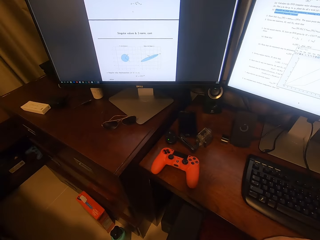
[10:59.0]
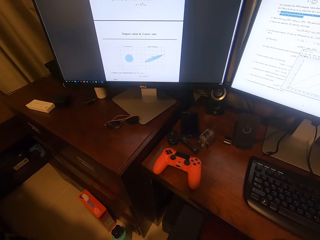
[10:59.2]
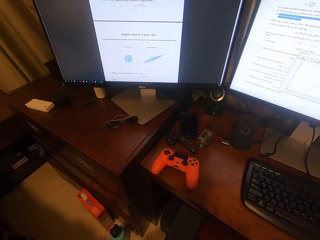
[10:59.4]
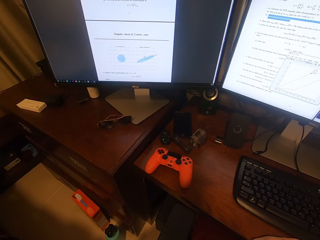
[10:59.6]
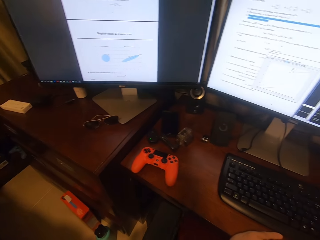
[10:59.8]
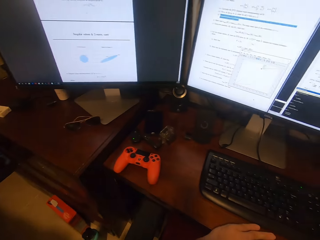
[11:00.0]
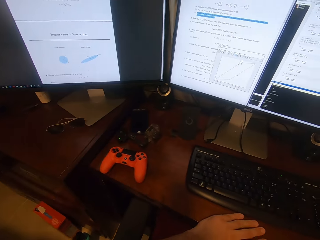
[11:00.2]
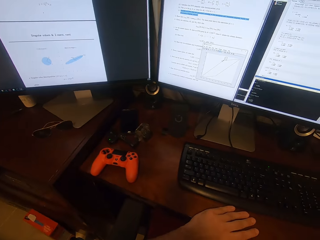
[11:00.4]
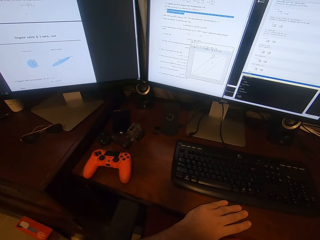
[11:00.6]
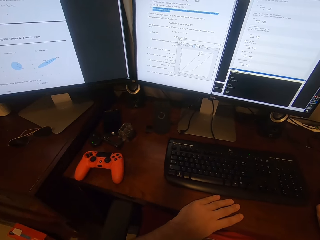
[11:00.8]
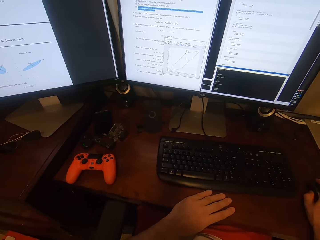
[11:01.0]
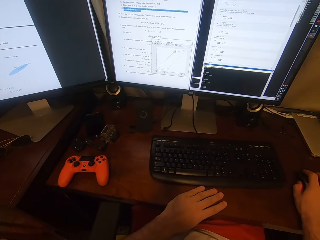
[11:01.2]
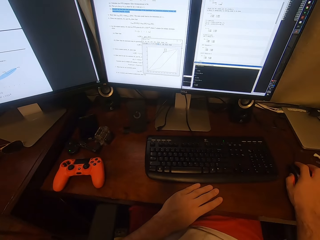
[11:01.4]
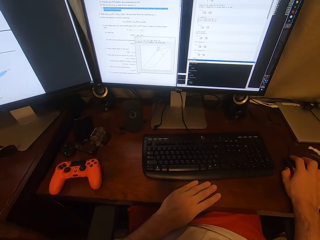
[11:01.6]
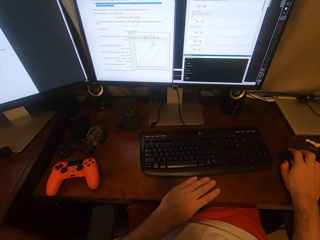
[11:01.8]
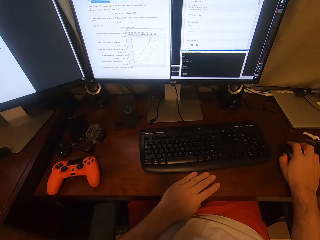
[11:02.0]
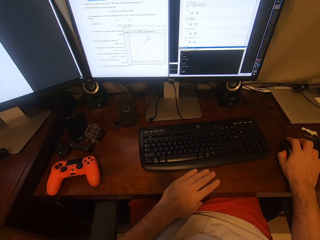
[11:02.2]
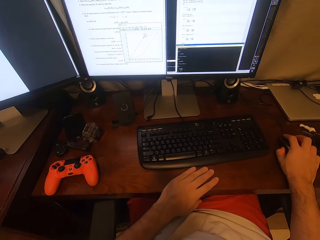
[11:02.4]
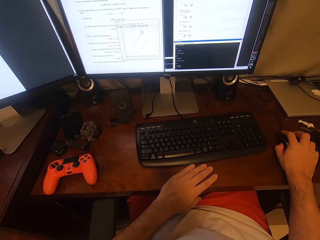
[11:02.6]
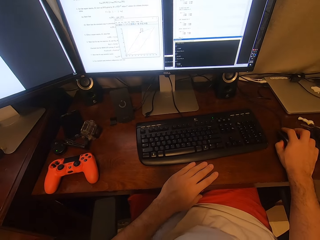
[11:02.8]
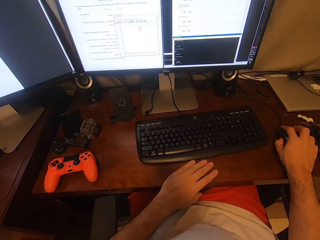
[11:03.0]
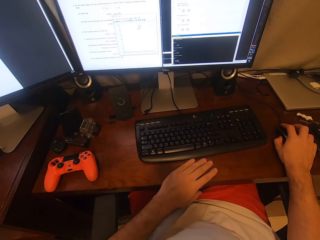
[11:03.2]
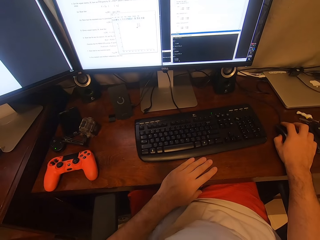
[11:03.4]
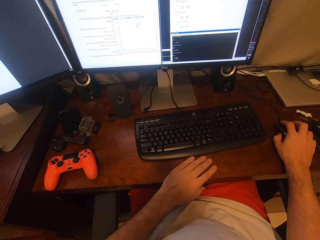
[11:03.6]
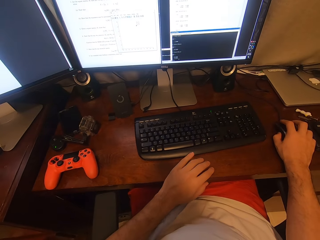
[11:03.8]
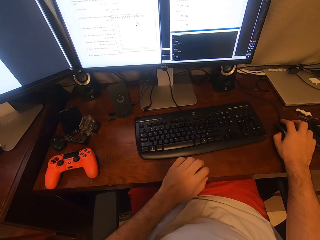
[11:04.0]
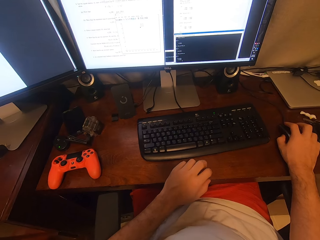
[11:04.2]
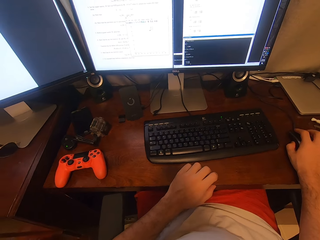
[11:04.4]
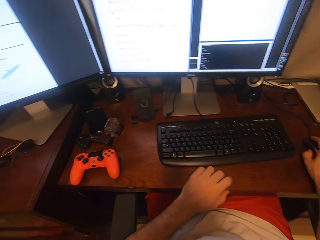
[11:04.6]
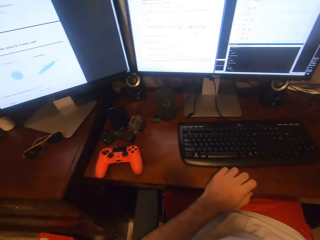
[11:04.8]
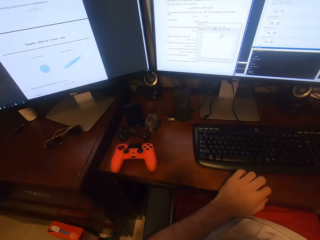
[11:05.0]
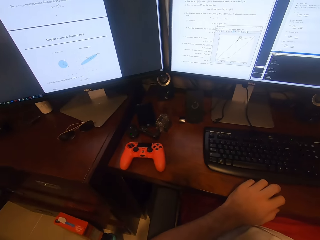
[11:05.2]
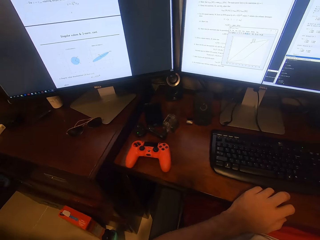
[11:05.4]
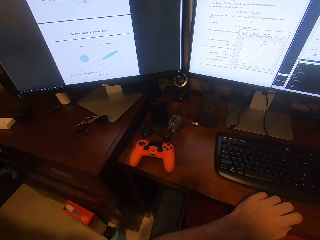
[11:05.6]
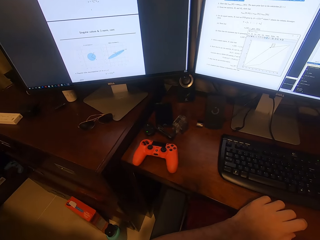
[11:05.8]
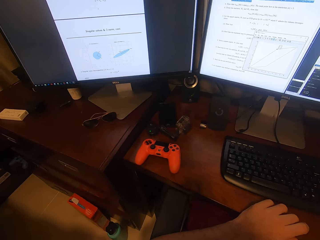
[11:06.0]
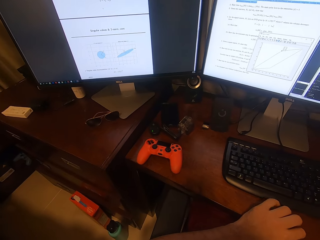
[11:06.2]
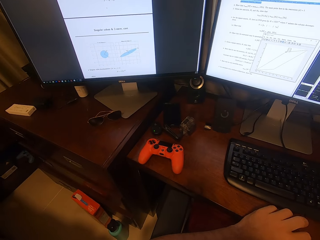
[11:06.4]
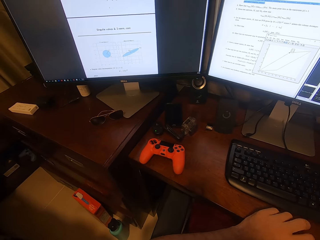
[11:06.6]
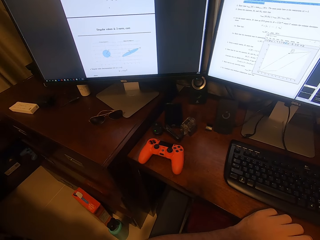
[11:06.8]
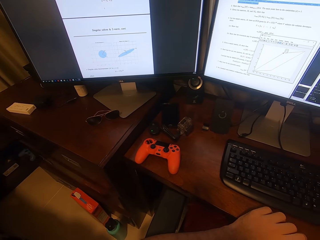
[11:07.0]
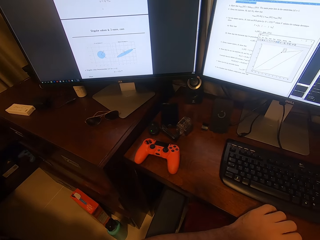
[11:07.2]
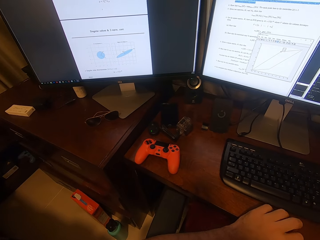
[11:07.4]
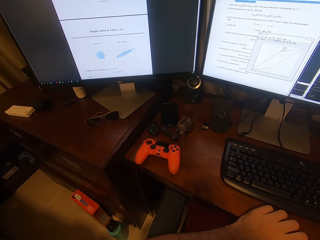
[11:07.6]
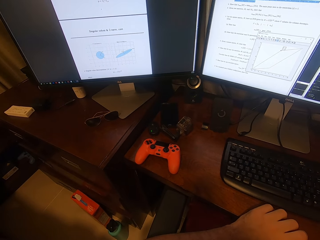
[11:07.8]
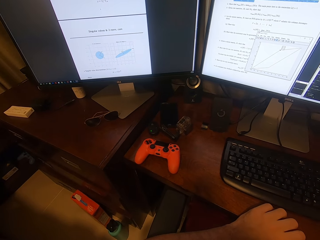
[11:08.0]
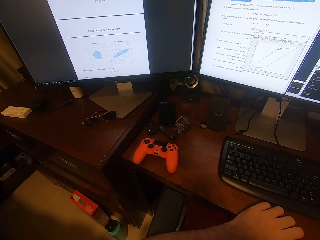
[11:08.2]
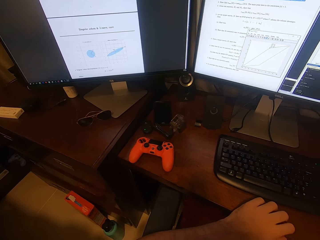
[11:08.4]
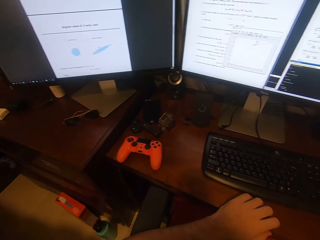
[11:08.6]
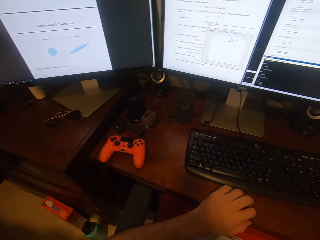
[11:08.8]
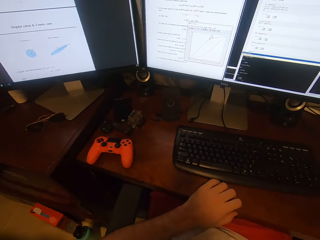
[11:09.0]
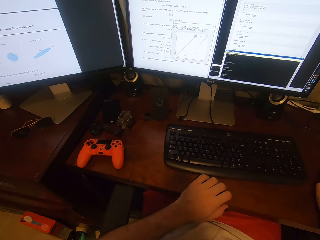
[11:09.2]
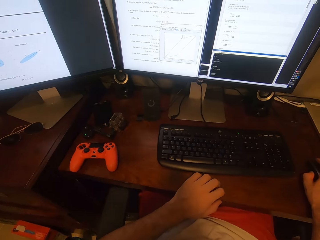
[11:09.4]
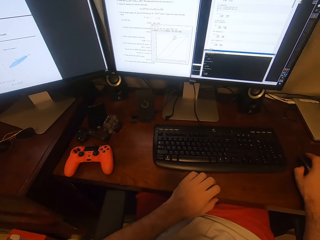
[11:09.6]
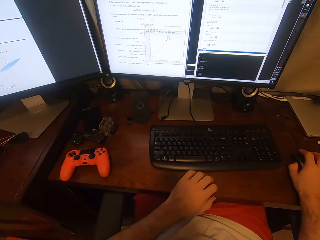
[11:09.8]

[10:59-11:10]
The camera wearer uses the mouse. They tap on the table with the left fingers.

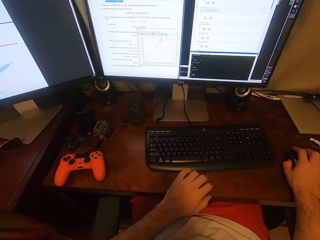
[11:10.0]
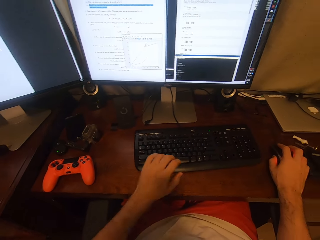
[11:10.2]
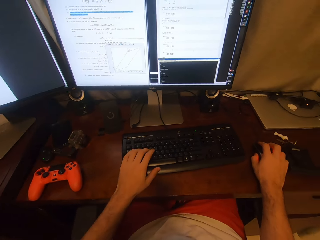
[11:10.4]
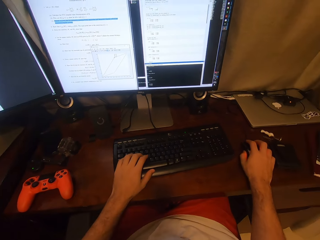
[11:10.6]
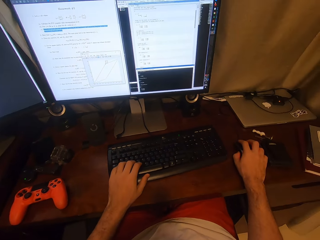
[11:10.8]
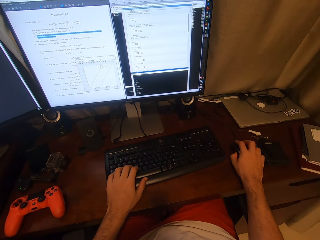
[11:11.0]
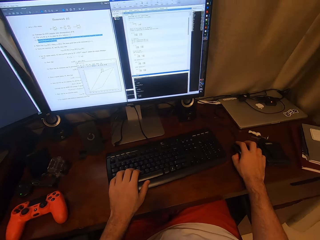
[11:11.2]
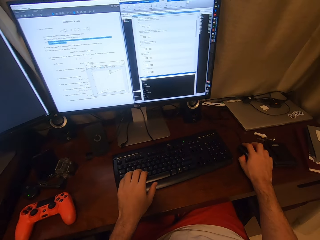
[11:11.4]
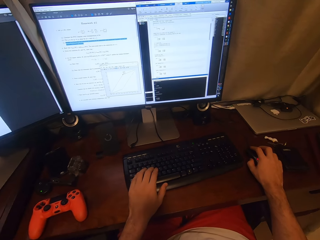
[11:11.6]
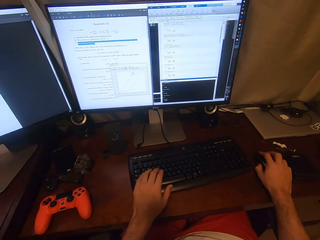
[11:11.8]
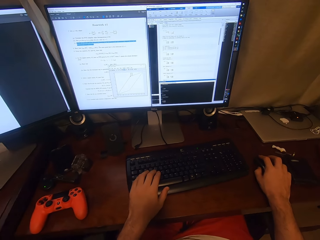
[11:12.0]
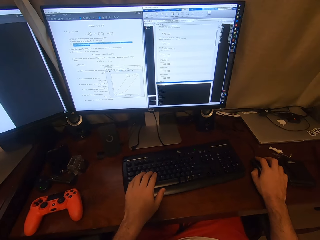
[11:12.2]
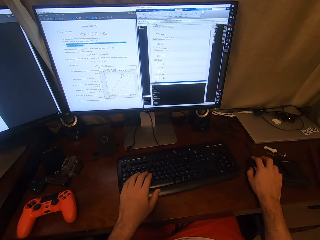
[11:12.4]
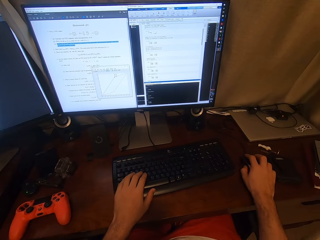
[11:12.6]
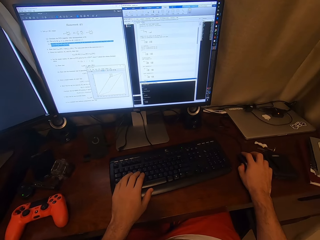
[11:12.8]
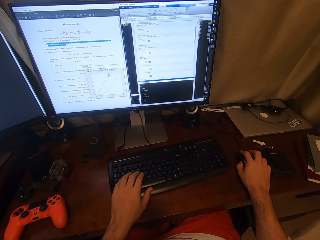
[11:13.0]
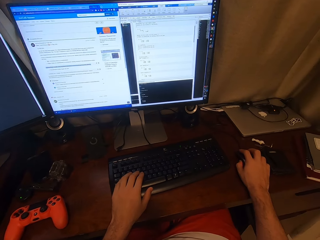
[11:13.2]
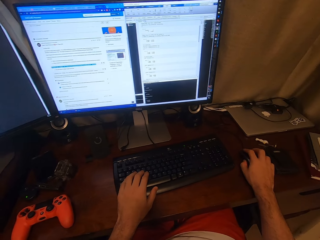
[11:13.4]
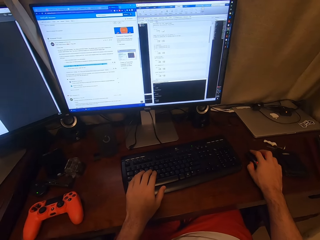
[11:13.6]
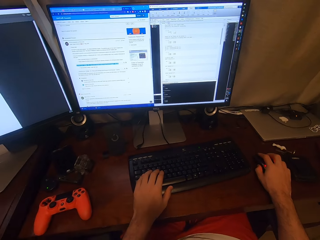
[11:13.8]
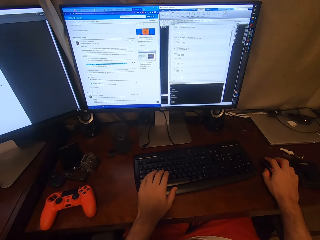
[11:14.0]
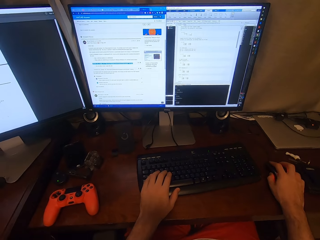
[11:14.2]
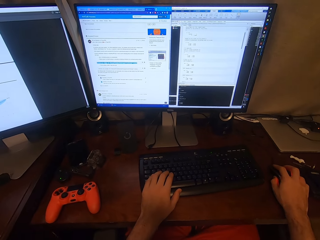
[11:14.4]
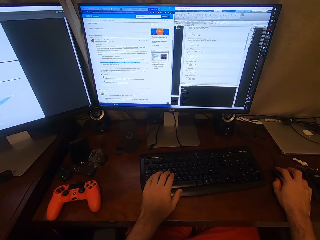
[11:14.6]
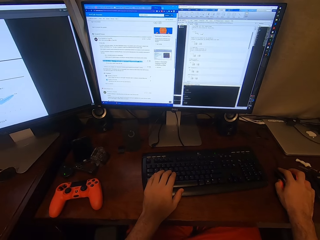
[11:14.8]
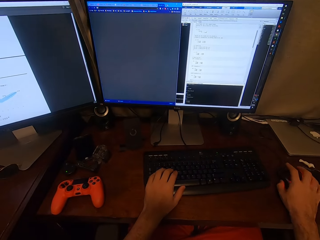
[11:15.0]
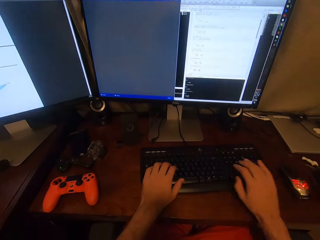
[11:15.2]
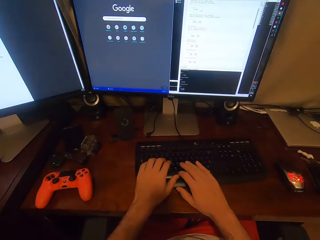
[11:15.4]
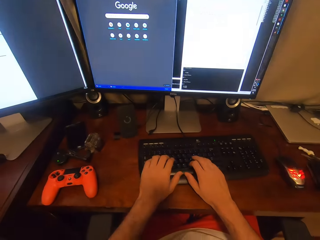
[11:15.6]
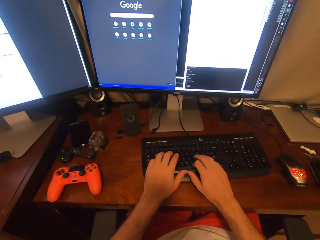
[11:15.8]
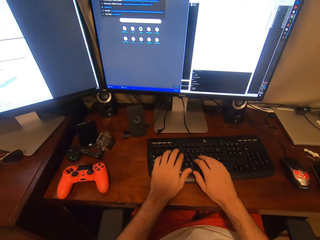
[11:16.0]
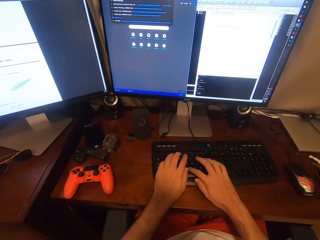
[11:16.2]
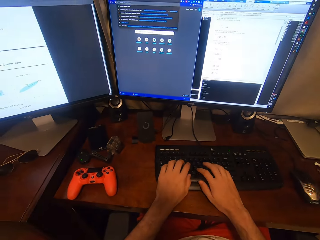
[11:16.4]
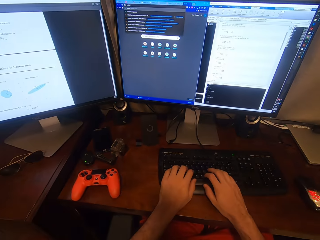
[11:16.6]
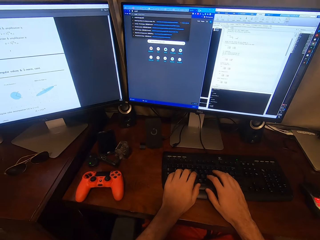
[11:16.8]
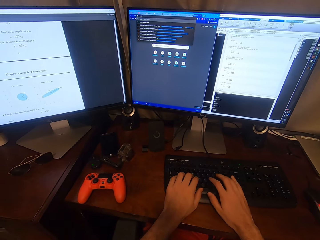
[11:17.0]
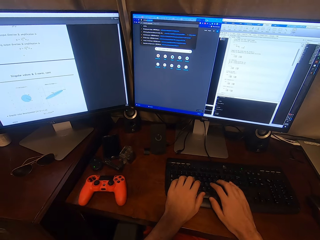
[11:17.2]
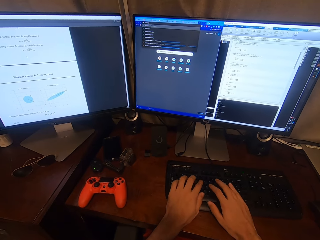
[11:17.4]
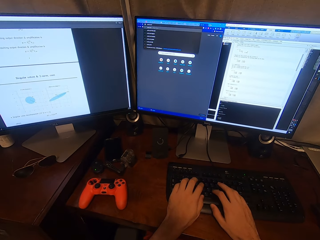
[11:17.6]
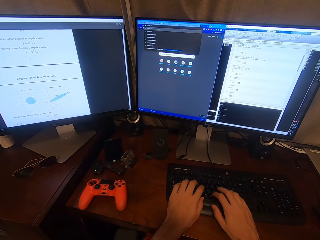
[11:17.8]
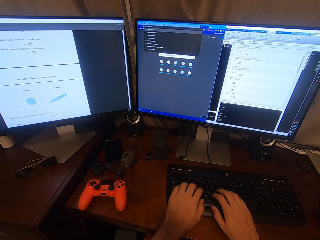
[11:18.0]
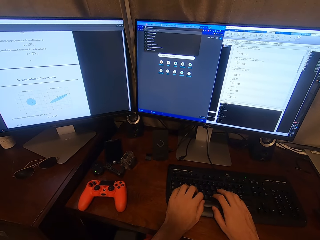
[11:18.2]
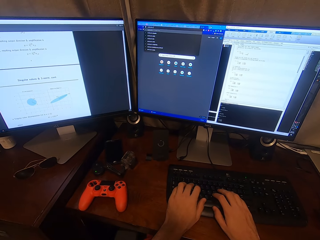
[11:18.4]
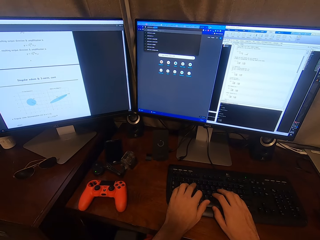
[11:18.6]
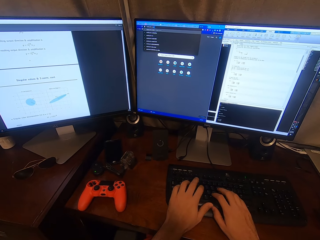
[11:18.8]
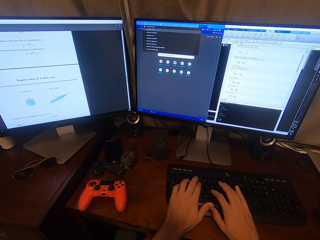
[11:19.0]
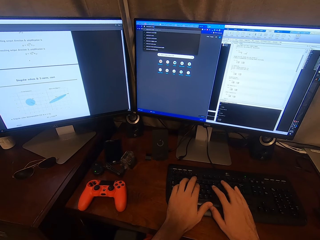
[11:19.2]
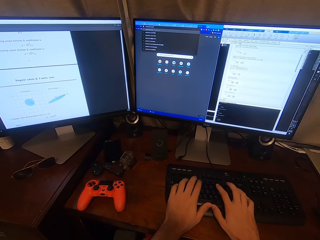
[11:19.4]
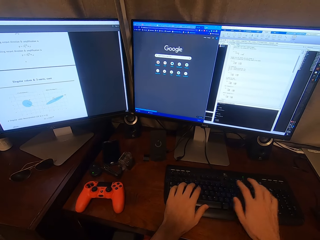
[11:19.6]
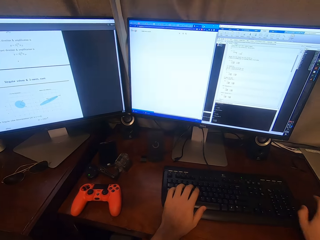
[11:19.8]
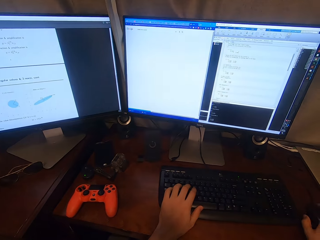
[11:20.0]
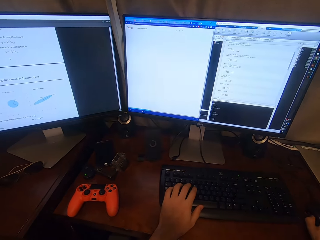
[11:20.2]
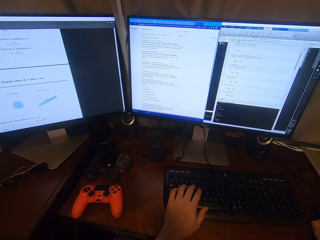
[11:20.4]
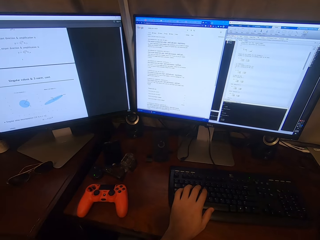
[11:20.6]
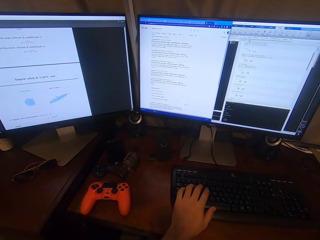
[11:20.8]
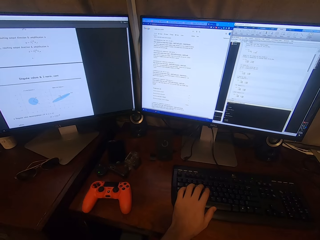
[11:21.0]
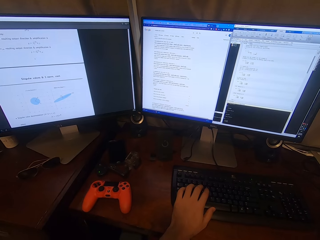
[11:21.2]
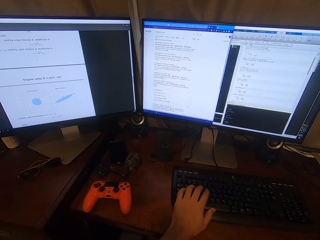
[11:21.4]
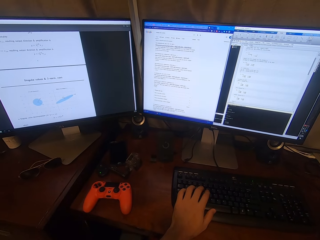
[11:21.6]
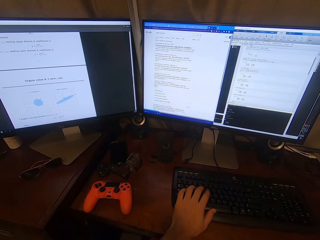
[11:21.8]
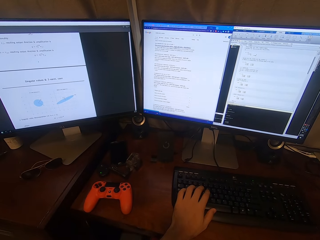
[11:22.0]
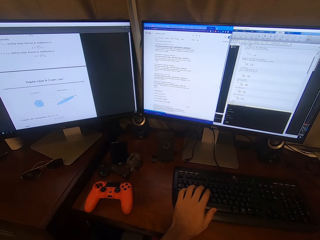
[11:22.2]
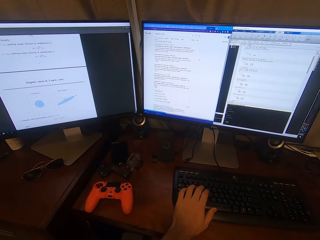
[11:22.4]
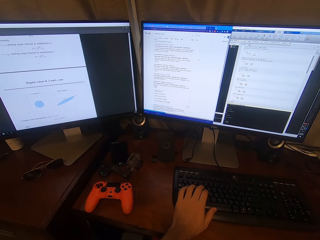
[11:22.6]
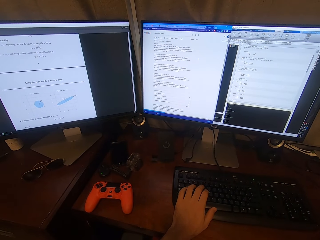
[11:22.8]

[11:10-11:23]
The camera wearer holds the keyboard. He places his hand on the keyboard. He moves the mouse. He scrolls on the computer. He types on the keyboard. He holds the mouse.
